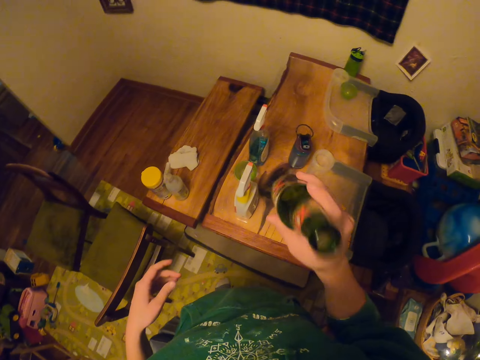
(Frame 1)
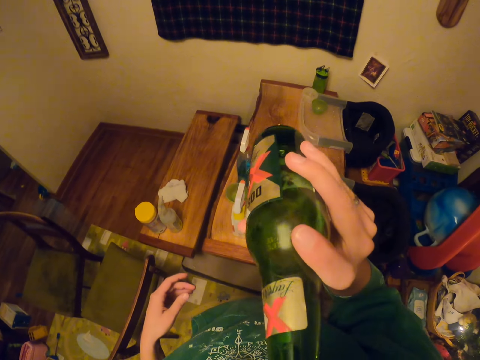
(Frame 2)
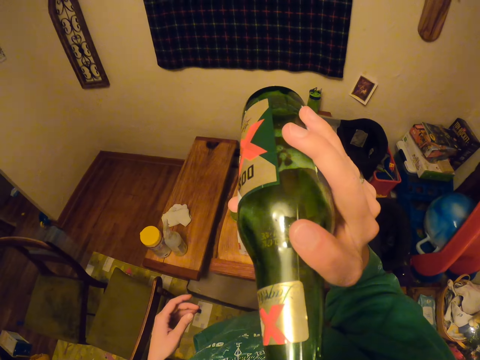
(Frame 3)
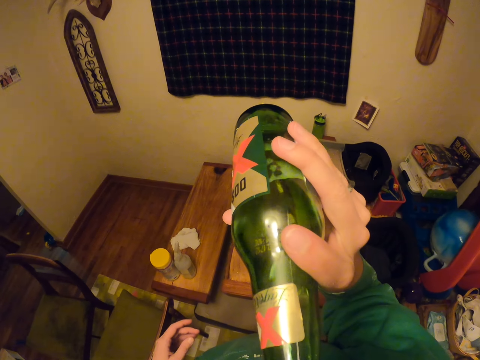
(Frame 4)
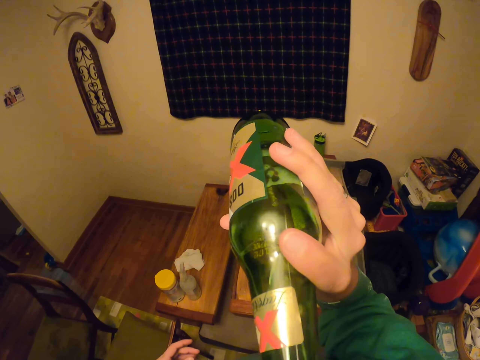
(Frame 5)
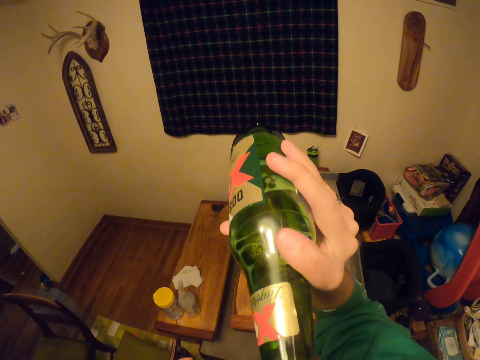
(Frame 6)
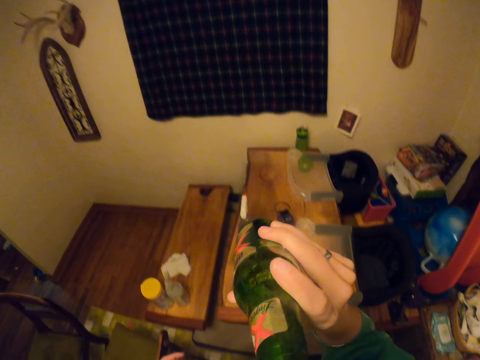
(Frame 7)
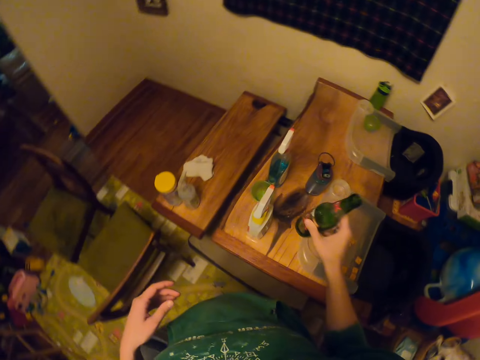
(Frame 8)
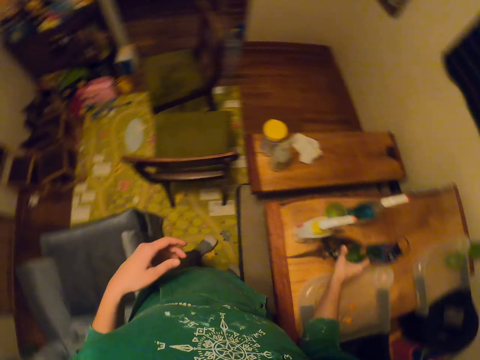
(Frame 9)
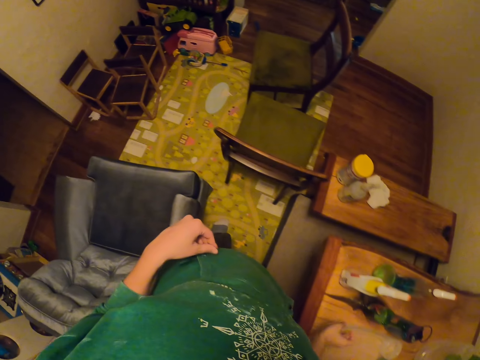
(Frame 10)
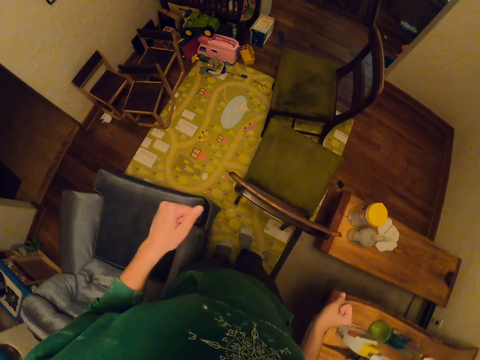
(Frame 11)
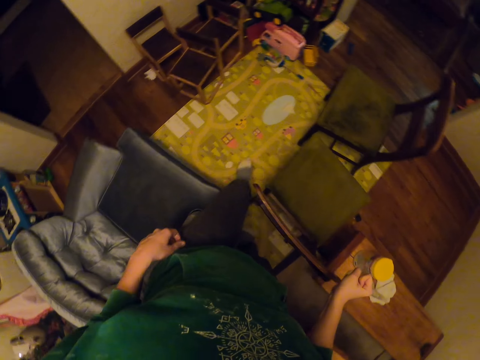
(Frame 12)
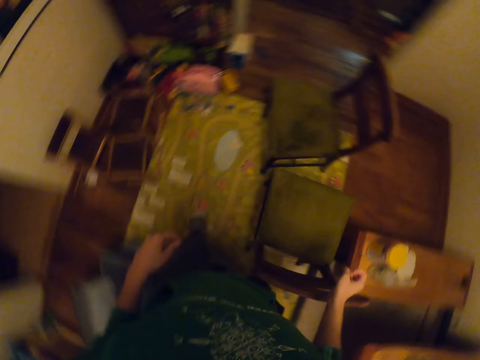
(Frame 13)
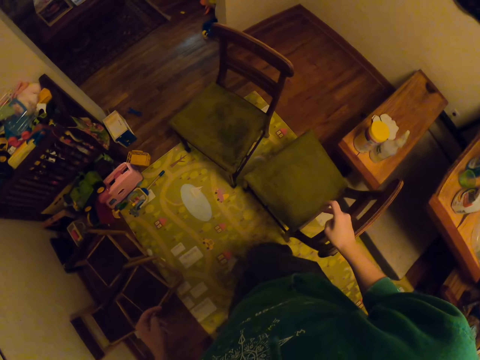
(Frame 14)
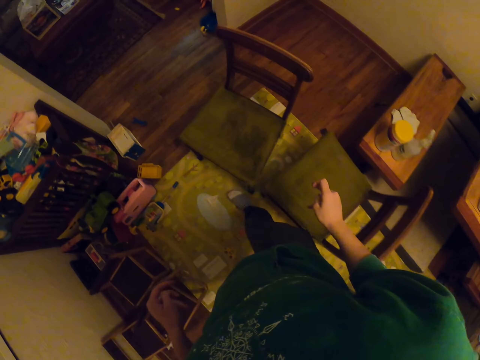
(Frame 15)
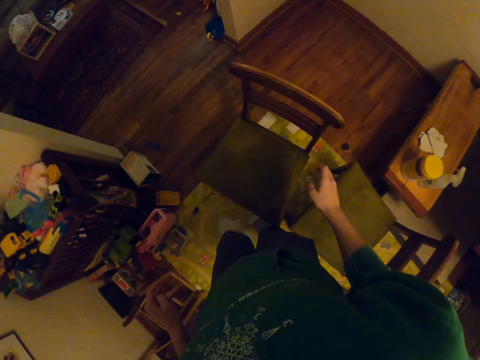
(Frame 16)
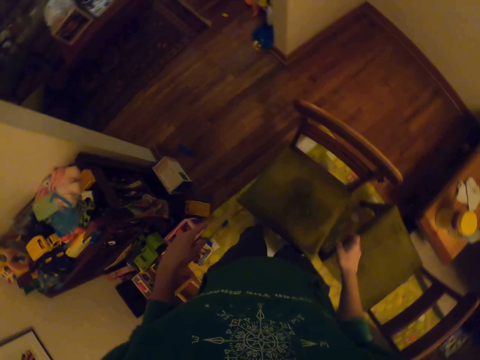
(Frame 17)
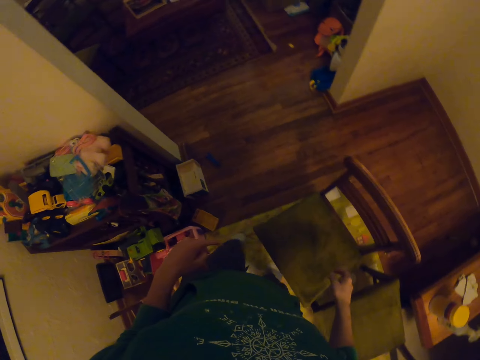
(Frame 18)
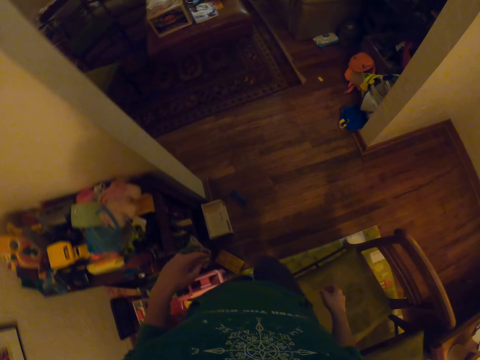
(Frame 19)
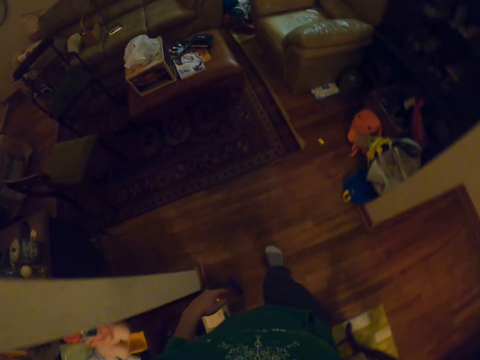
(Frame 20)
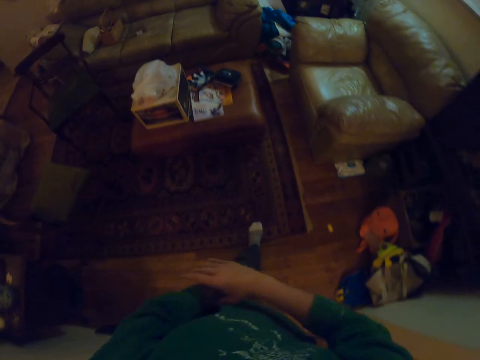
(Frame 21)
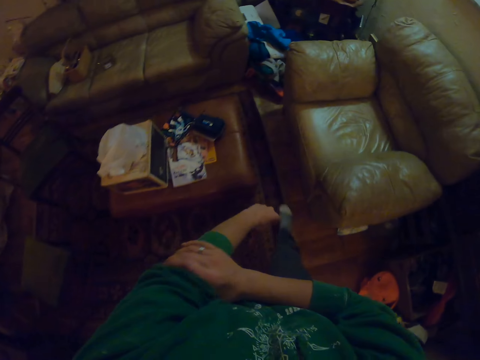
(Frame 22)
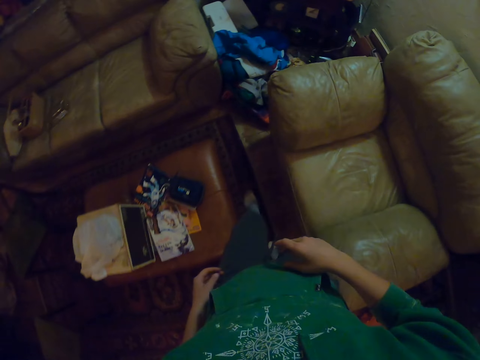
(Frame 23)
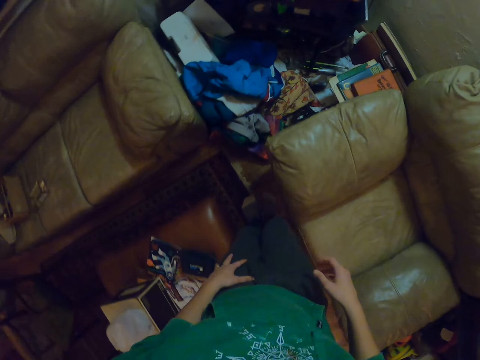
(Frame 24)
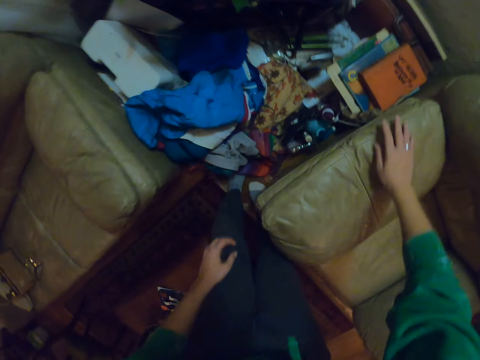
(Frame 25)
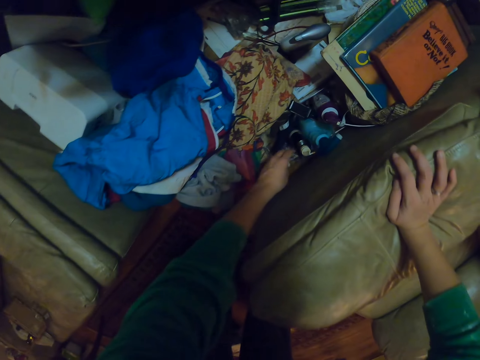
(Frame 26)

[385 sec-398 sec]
The camera wearer picks up a bottle of something. They drink the beer from the bottle. They place the bottle on the table. They walk around the house.

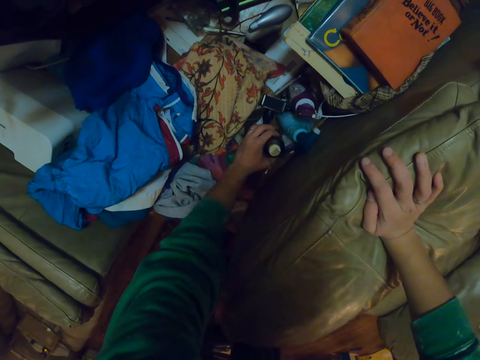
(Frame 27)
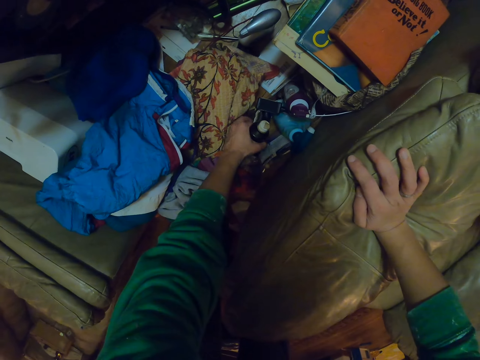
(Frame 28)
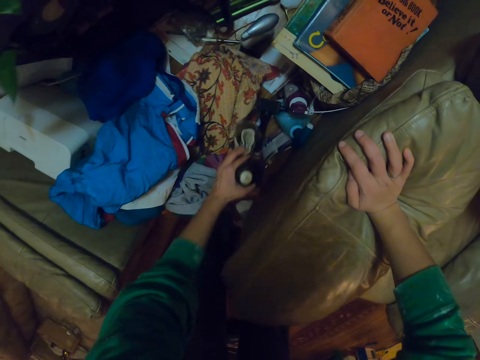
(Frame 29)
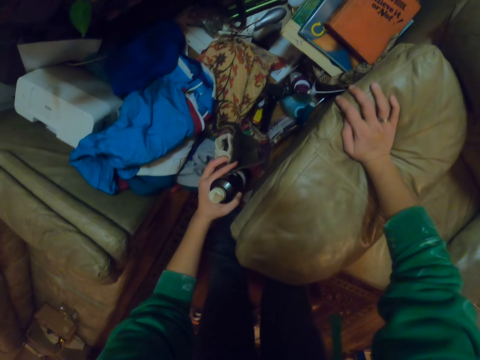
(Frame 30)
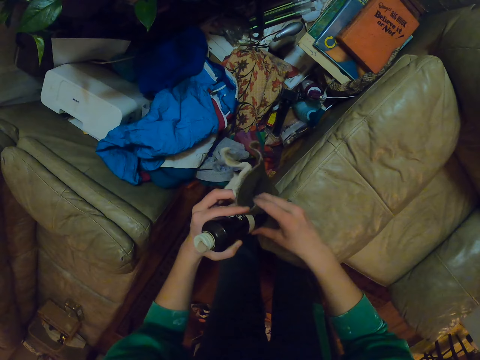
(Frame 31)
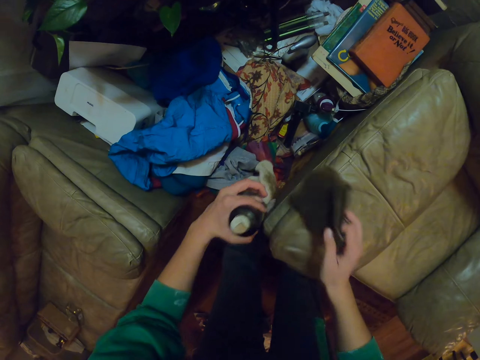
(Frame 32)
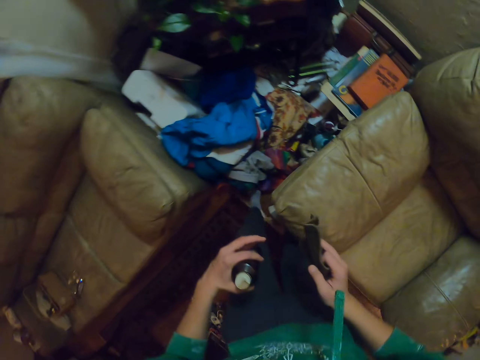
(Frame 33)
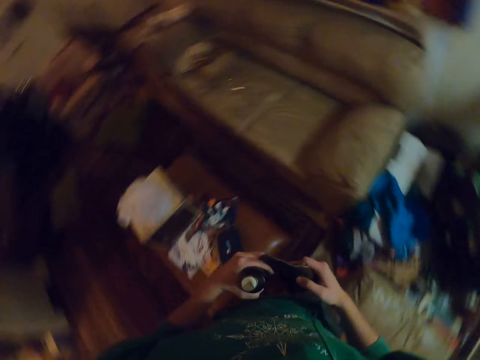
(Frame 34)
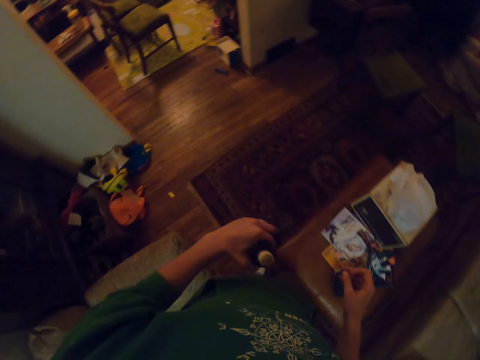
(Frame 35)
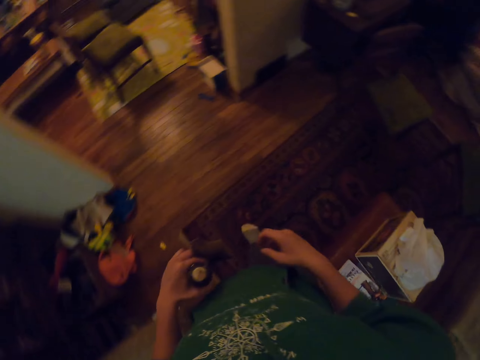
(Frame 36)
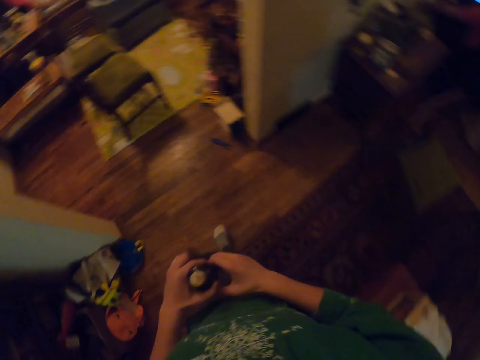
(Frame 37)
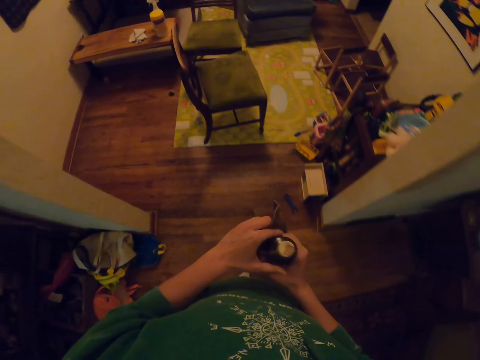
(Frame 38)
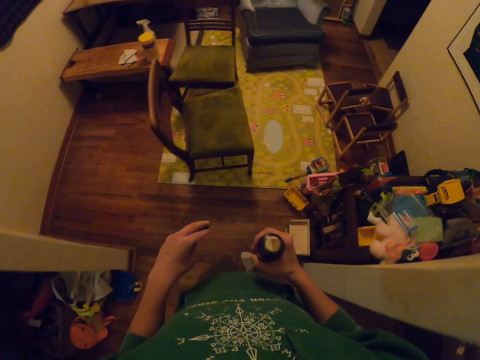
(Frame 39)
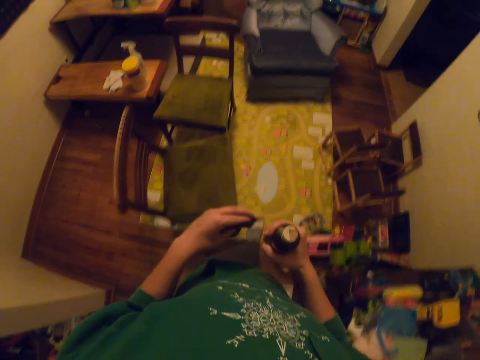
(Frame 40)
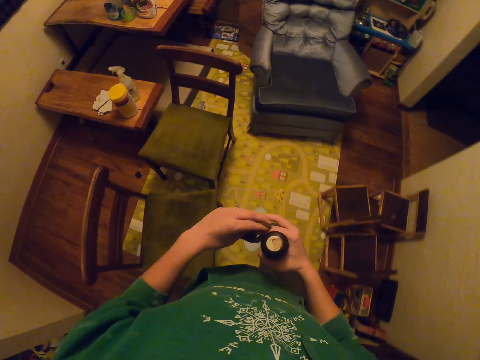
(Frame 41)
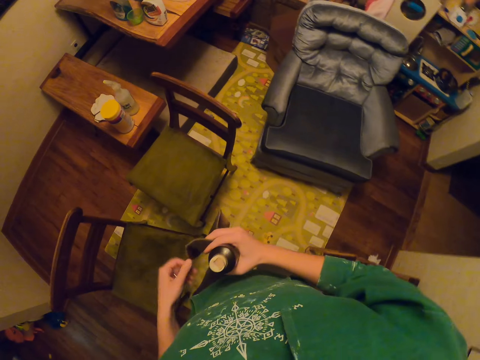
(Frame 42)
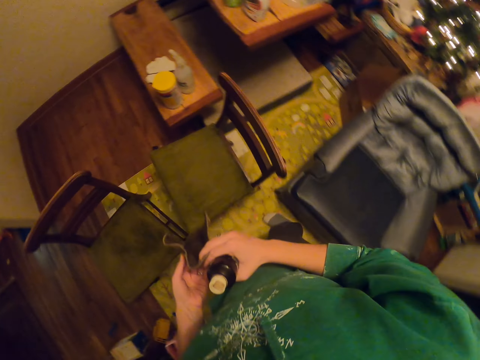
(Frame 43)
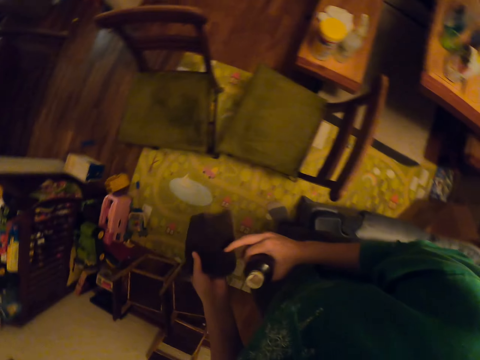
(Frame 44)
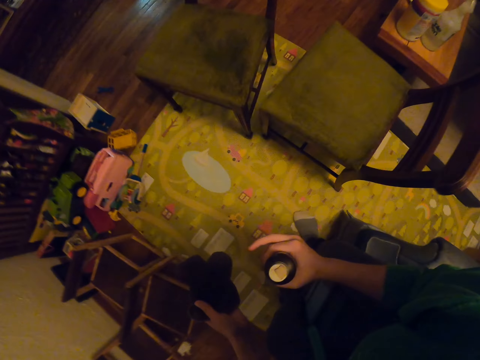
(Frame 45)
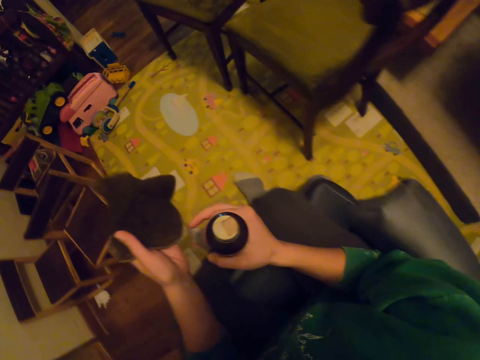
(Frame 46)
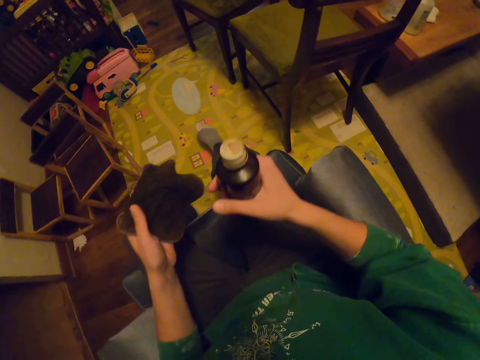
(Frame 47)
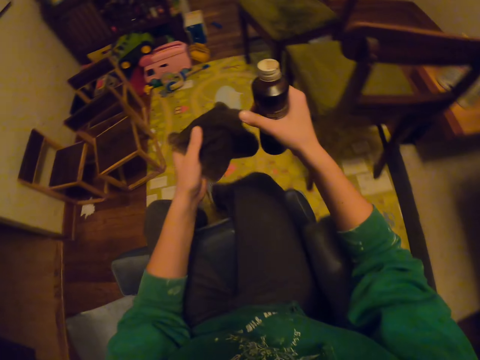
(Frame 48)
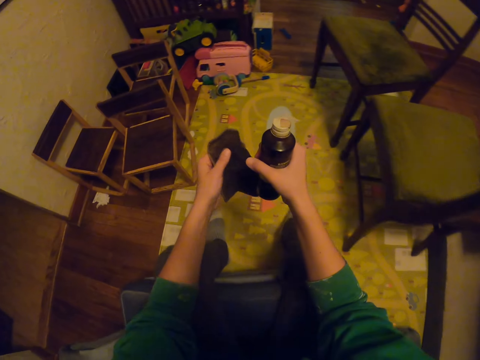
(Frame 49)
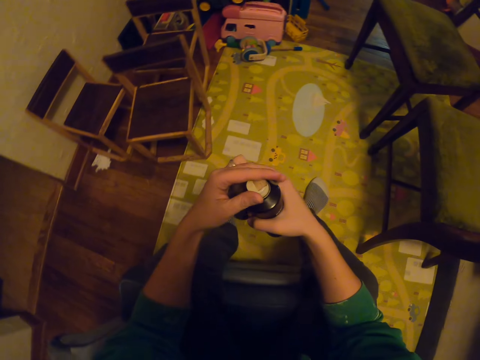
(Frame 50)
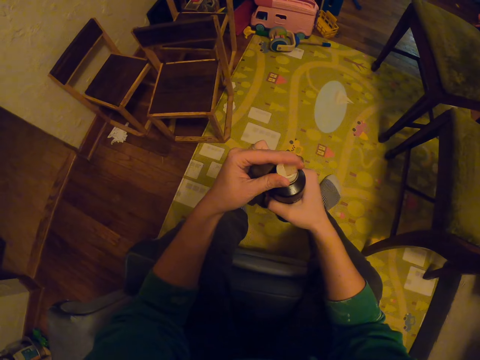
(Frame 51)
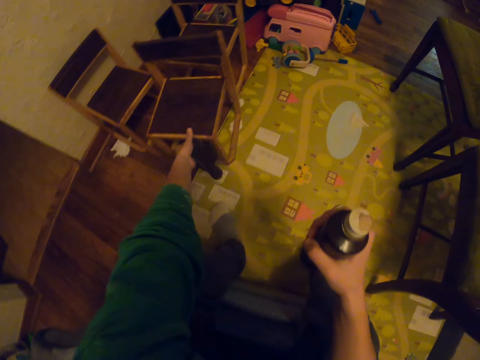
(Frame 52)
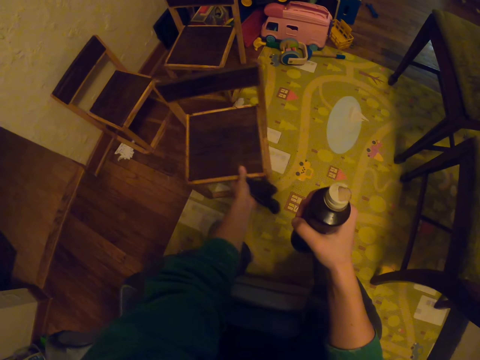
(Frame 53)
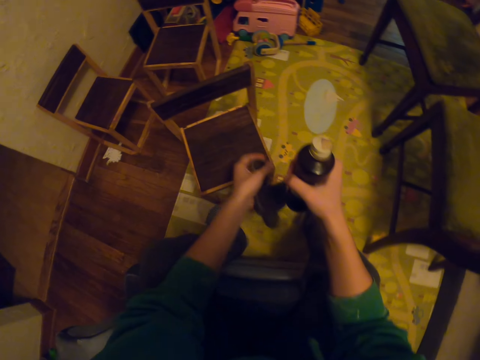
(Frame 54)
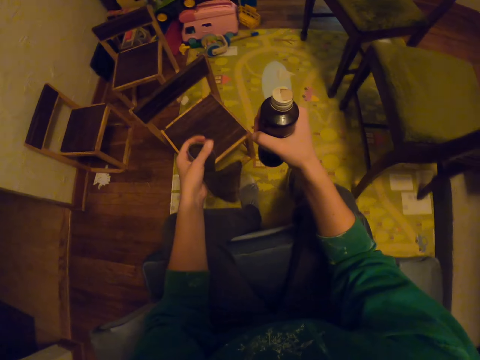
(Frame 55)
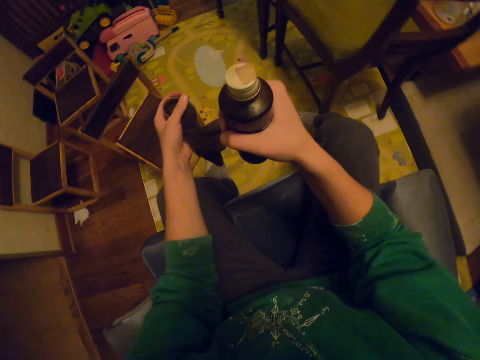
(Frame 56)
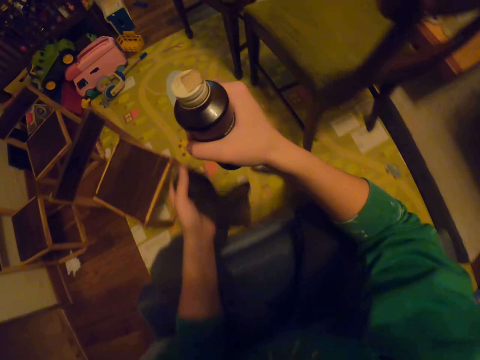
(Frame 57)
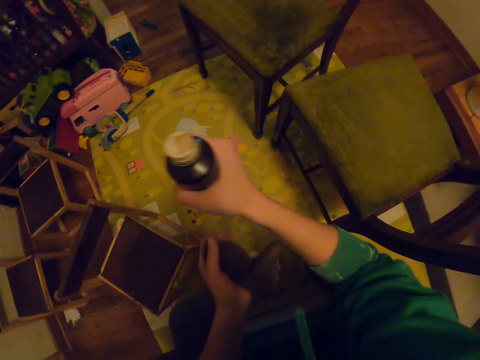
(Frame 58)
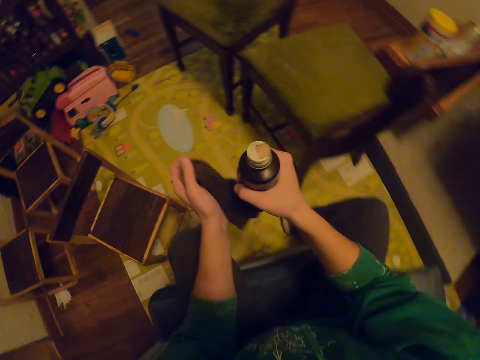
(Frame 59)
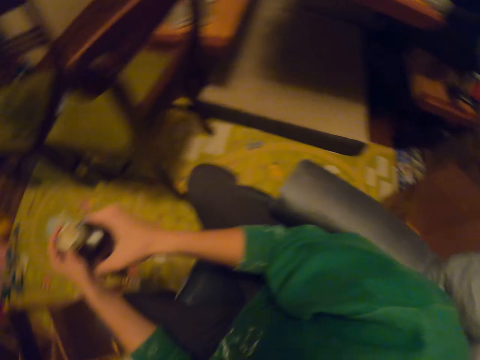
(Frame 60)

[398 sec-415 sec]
The camera wearer picks up a cloth and a paint or bottle. They carry the bottle. They sit on the sofa. They move the chair.
